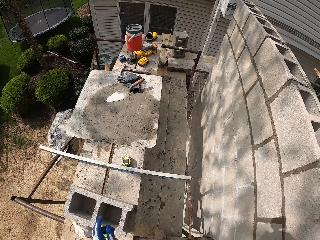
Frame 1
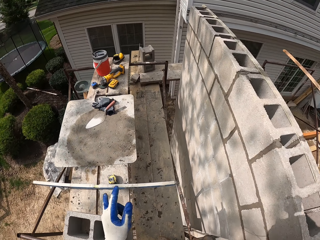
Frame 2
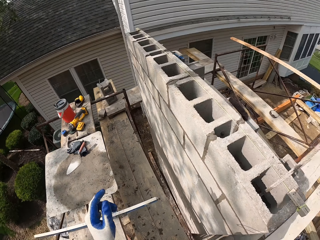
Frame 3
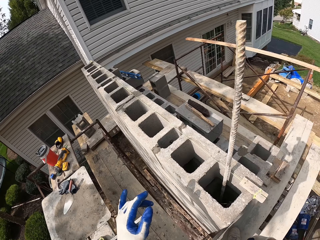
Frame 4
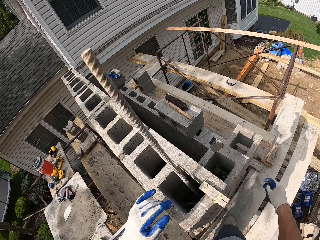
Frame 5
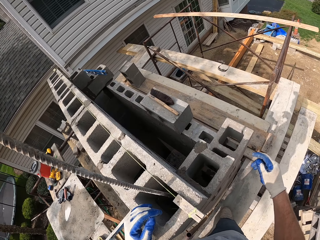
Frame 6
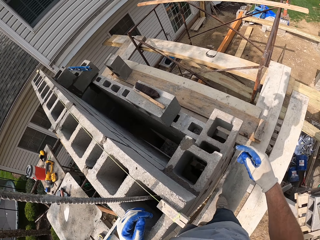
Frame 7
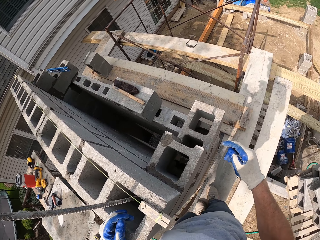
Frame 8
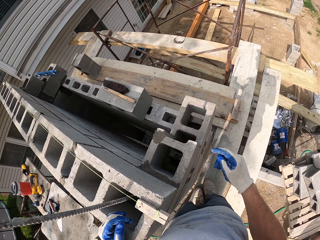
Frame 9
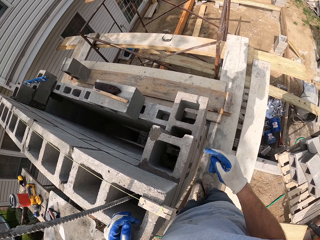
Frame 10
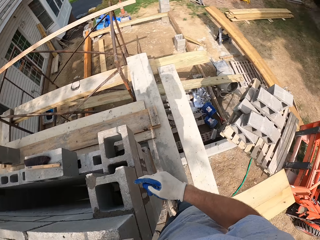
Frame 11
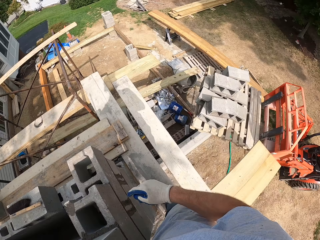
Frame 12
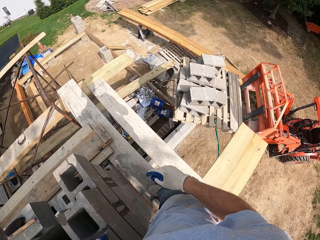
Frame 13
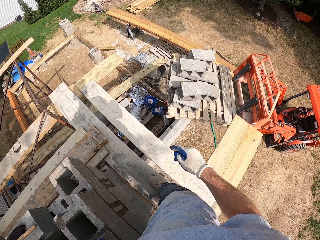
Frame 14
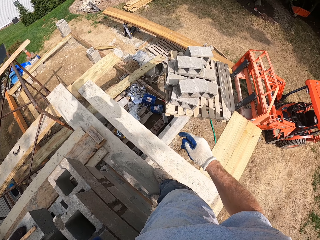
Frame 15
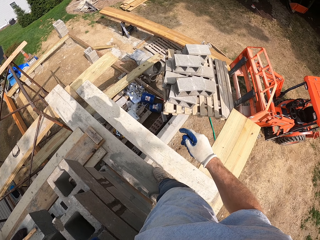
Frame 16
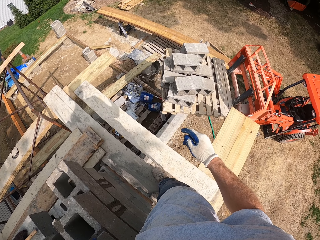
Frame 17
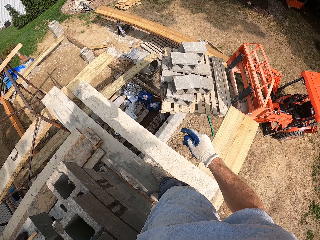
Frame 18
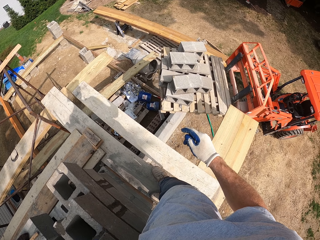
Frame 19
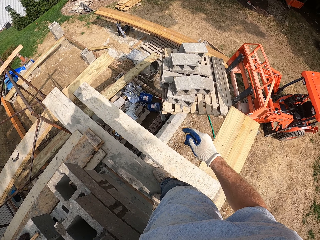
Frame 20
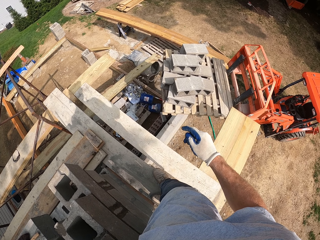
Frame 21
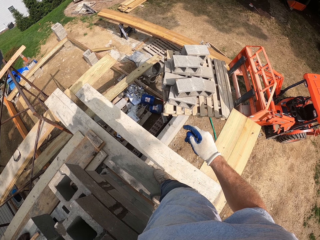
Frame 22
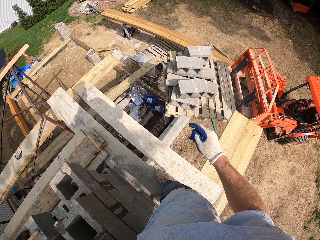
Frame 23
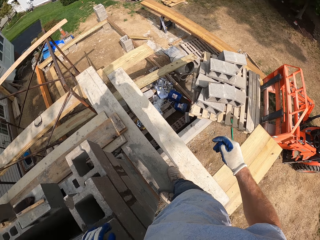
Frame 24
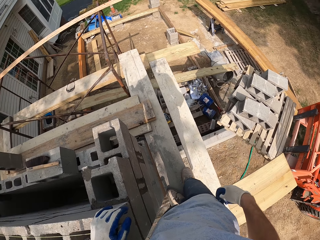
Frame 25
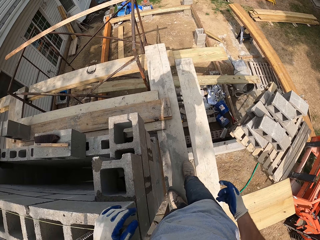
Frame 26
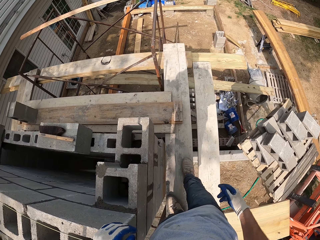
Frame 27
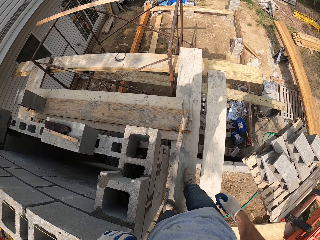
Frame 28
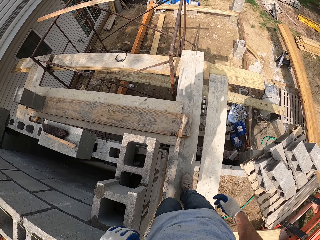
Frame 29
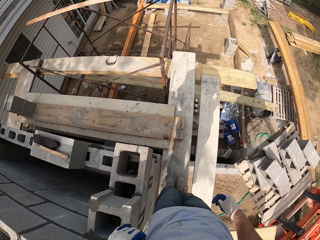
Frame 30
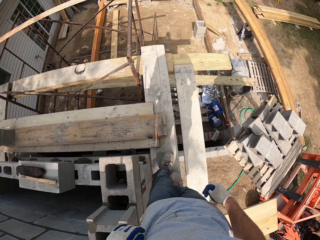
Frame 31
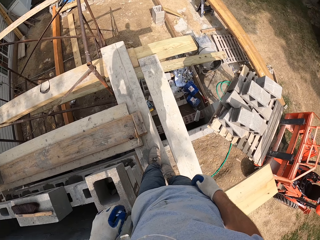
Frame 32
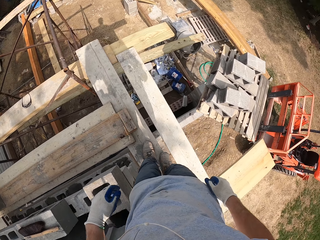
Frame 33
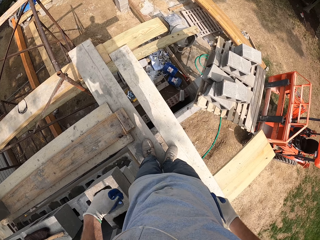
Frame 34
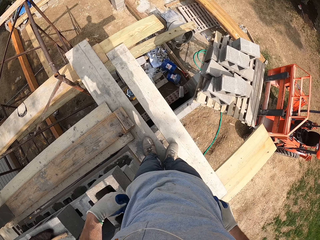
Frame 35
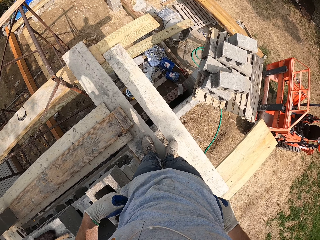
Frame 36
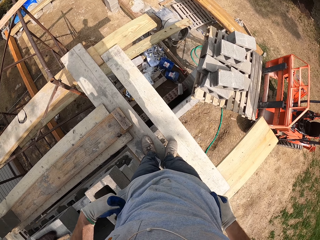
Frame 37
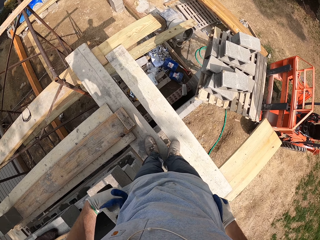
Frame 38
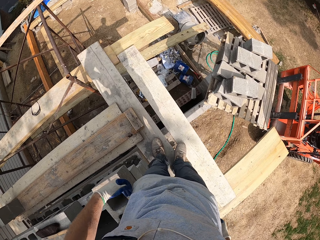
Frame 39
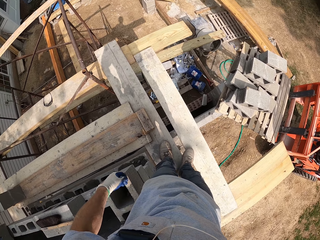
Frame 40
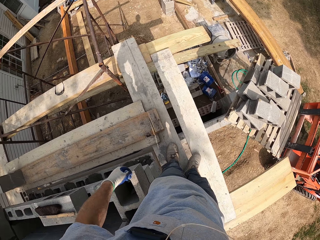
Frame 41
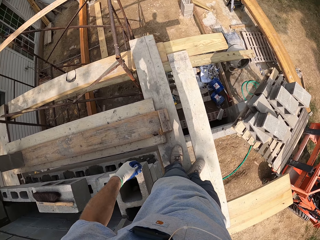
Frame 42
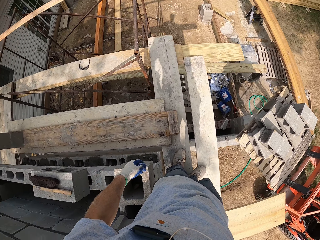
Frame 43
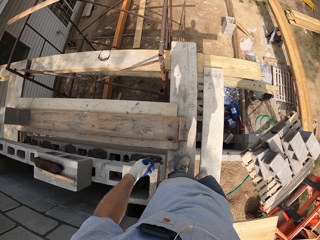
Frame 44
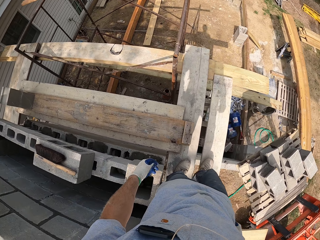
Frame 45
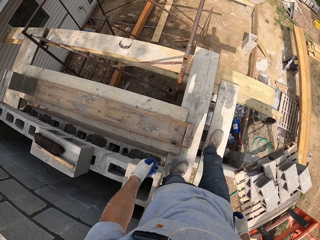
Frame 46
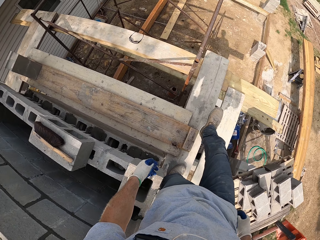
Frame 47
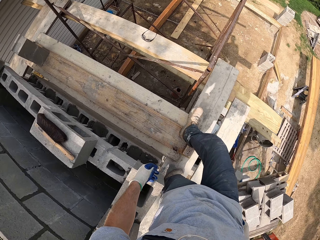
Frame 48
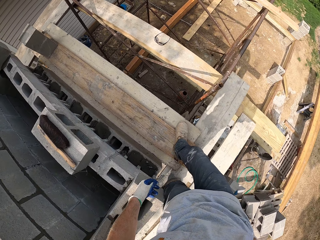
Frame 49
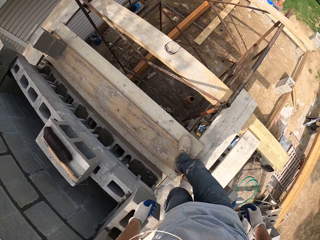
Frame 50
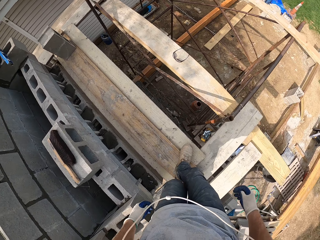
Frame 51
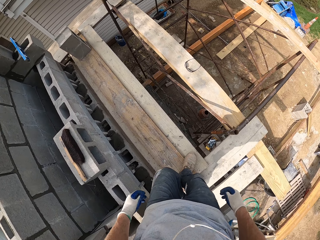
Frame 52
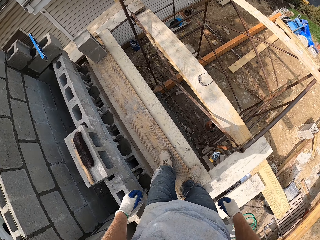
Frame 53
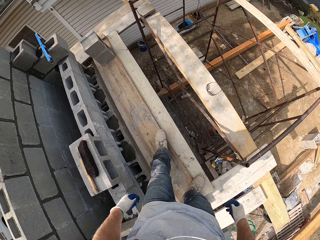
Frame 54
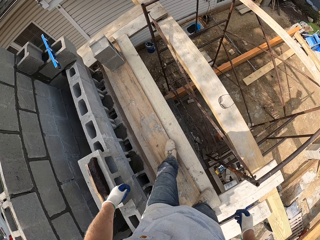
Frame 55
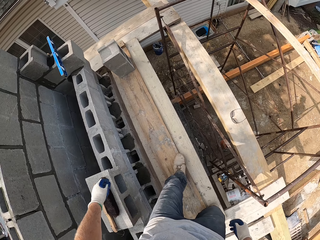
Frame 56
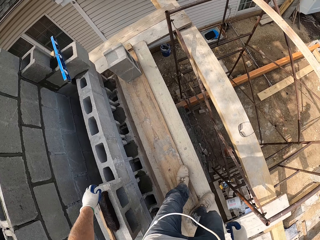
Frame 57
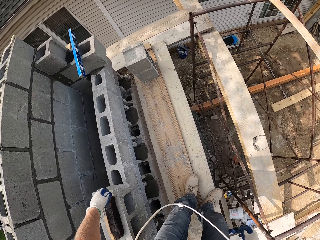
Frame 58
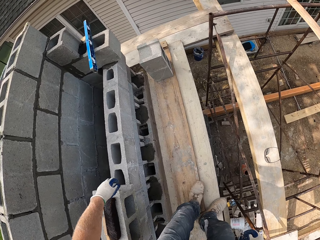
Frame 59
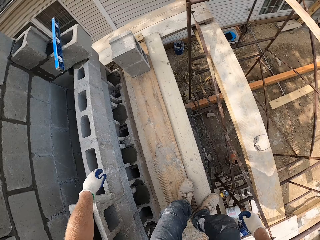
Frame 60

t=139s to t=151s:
The camera wearer pulls up his pants. He walks on the pieces of wood.

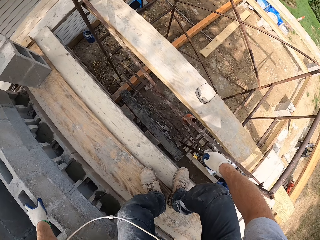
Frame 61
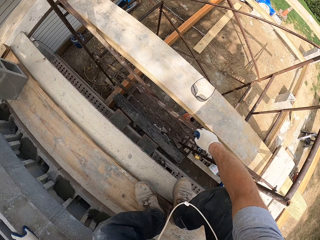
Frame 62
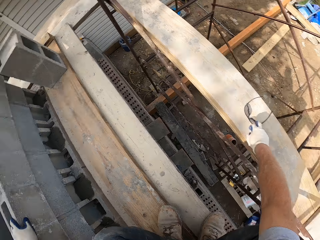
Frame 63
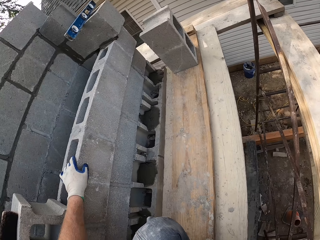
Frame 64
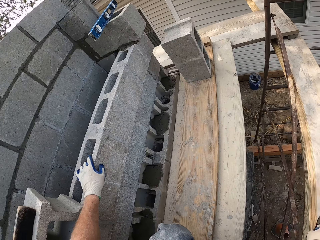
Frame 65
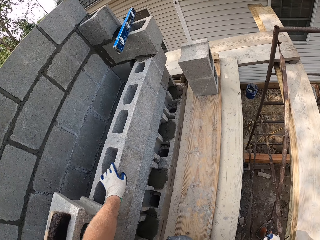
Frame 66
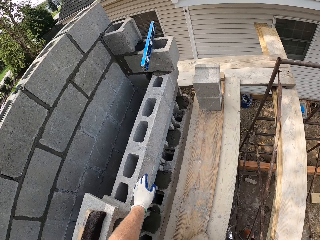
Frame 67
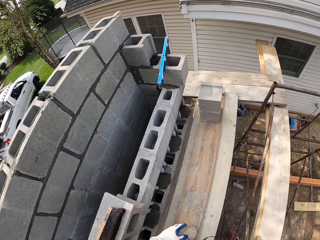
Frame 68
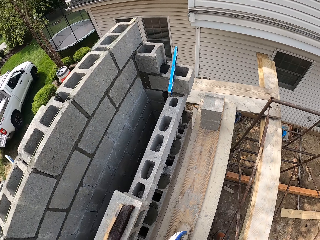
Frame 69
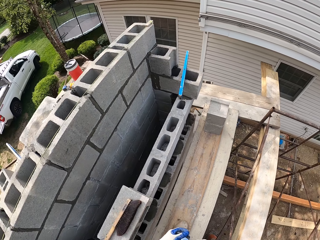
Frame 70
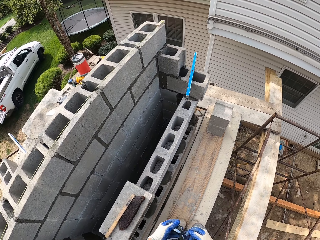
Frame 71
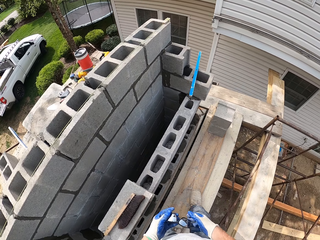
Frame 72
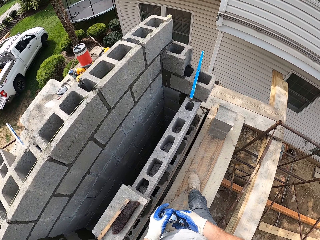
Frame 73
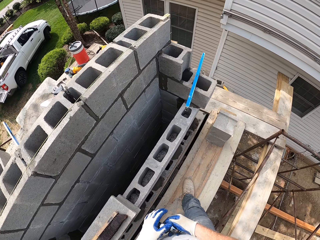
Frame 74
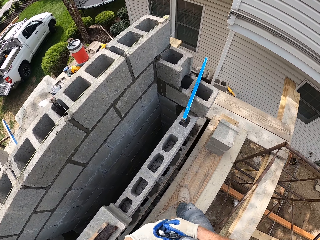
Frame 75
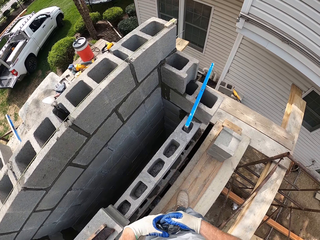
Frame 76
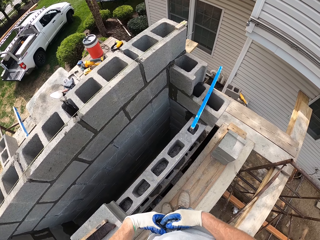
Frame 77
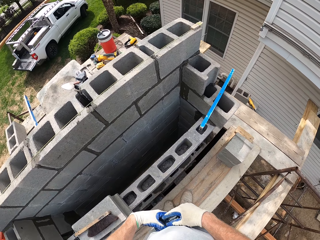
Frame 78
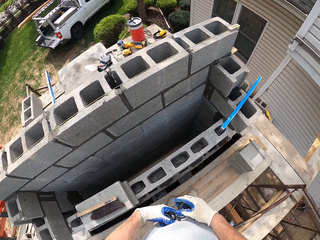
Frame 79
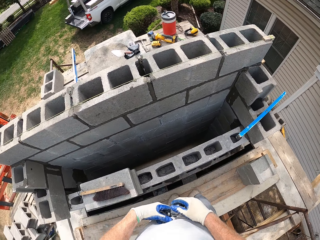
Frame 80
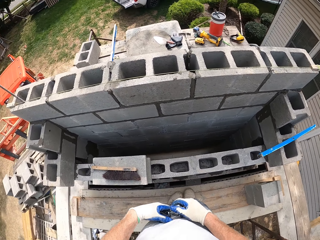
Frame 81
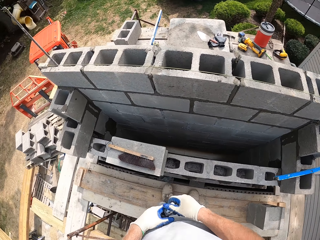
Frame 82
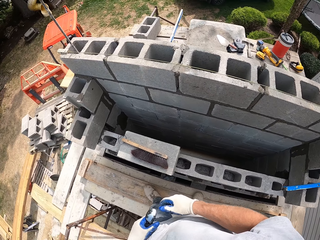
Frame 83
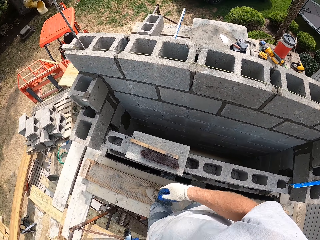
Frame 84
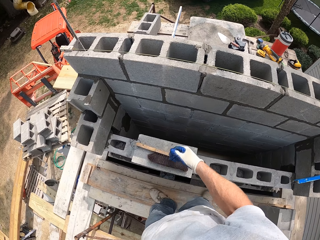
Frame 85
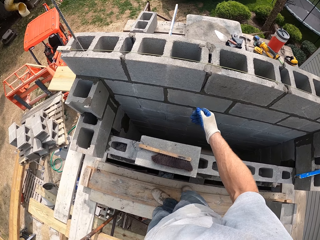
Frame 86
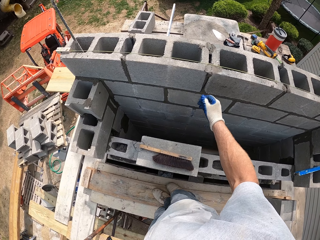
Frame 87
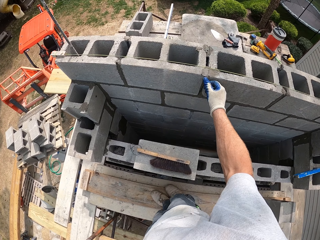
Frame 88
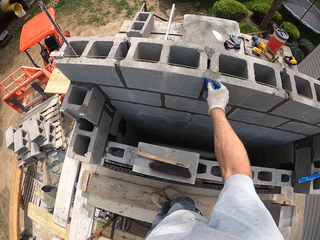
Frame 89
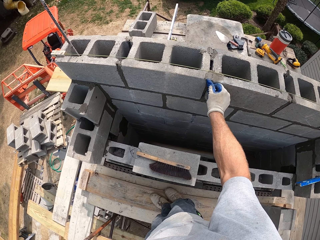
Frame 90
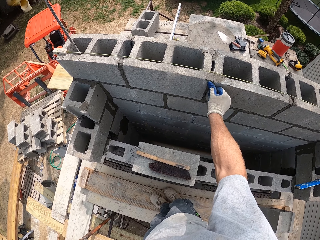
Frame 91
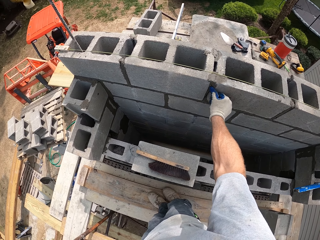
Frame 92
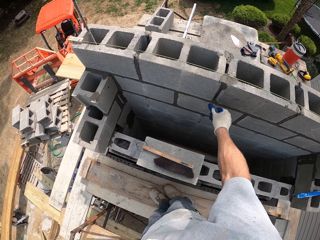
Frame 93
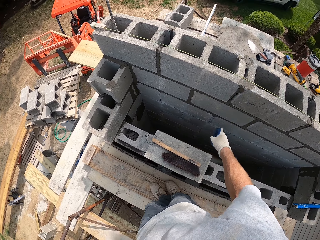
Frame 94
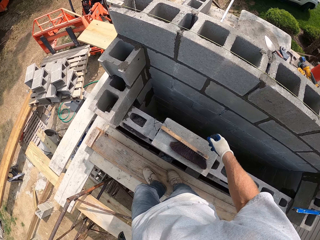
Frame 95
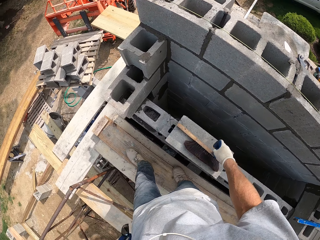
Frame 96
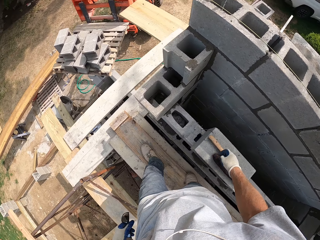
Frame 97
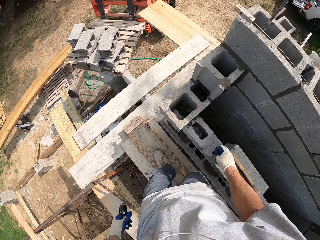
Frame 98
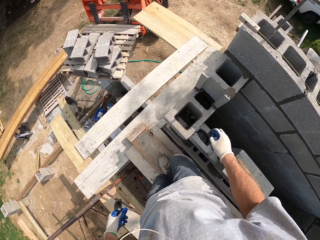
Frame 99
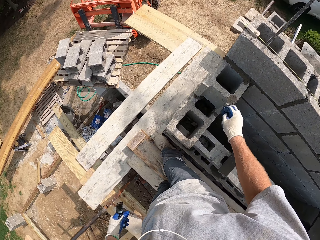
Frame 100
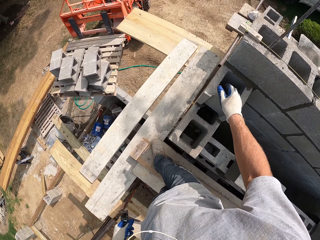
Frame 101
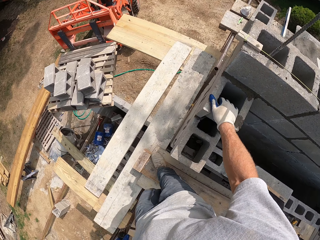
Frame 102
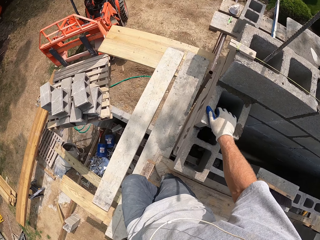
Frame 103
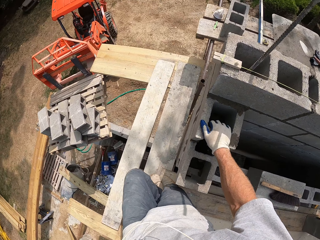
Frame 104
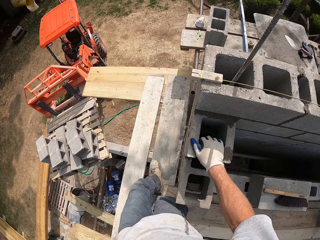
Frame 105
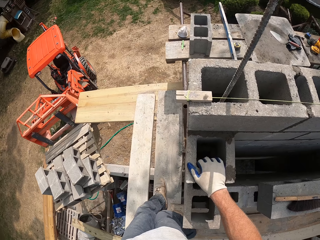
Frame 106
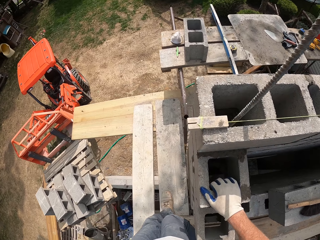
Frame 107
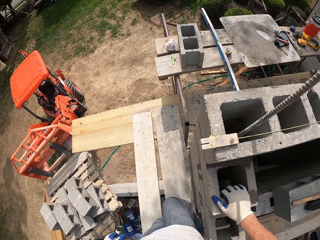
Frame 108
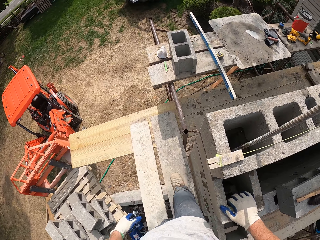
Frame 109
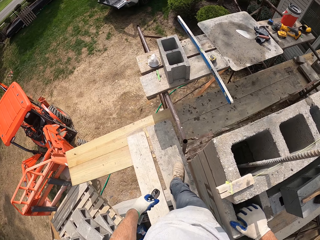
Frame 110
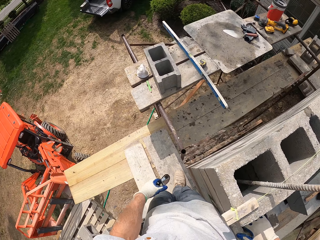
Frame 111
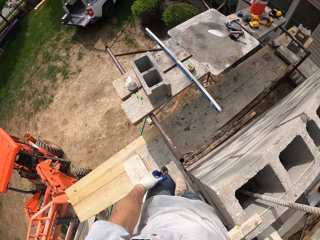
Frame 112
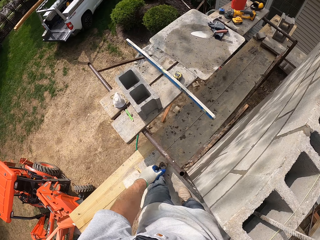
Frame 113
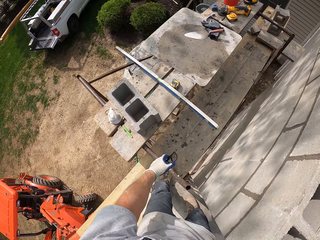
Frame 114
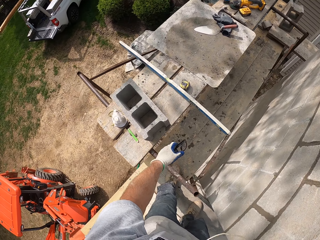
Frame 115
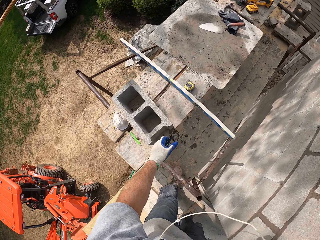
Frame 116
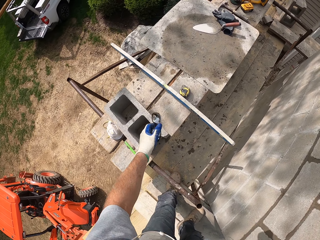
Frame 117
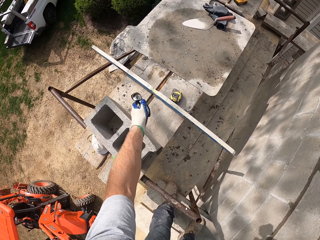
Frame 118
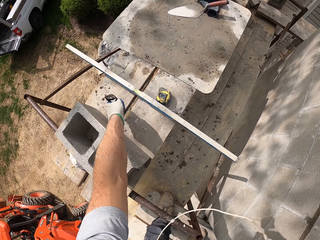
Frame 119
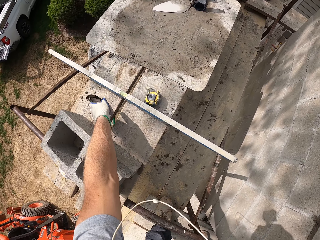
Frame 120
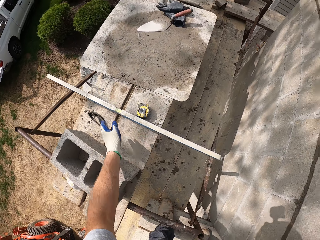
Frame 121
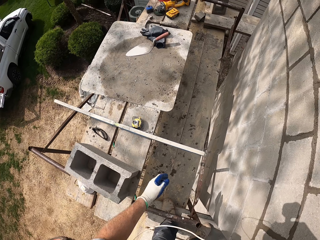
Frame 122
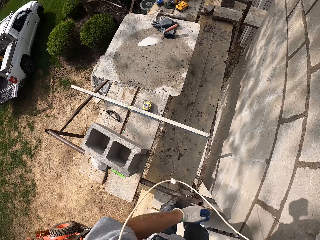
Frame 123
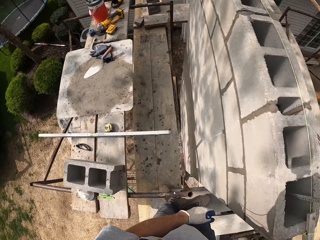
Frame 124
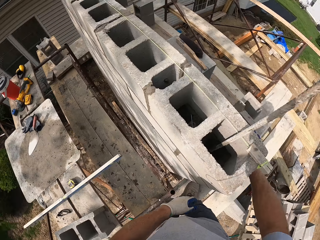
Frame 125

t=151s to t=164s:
The camera wearer picks up sunglasses on a wood. He holds the sunglasses with both hands. He touches a block with his right hand. He touches the cement. He walks on the pieces of wood. He supports himself on the bricks. He places his right hand on the block. He drops the sunglasses on the wood.
